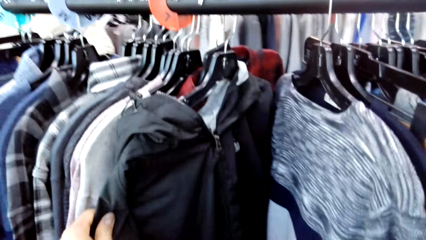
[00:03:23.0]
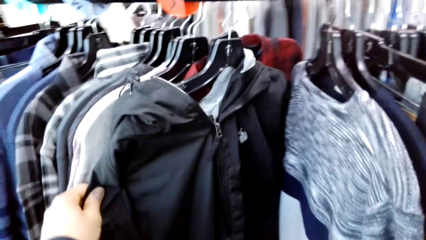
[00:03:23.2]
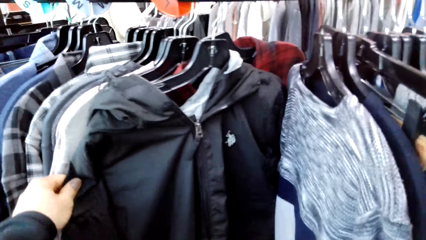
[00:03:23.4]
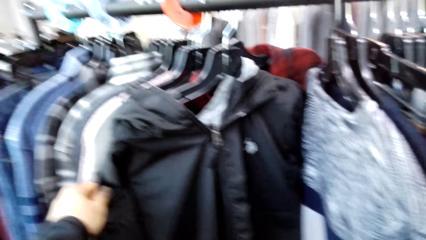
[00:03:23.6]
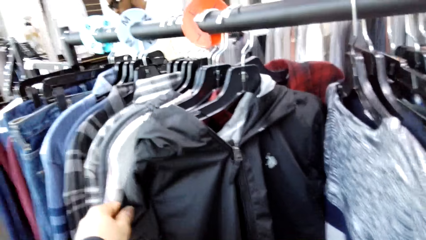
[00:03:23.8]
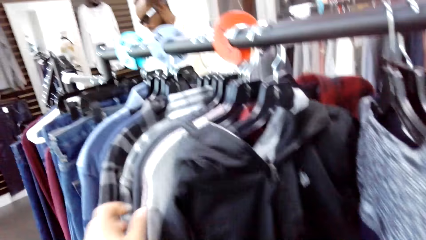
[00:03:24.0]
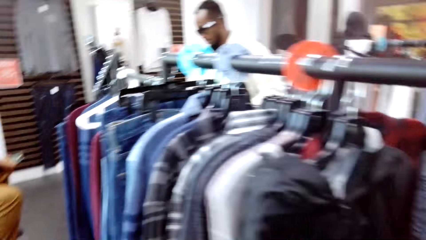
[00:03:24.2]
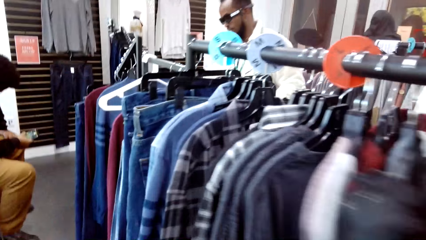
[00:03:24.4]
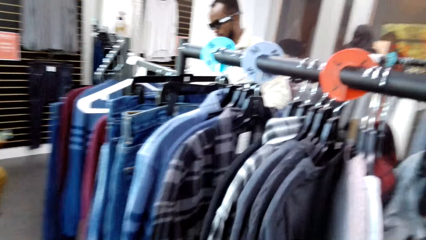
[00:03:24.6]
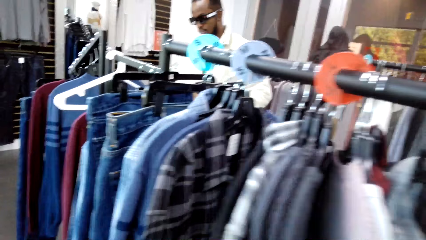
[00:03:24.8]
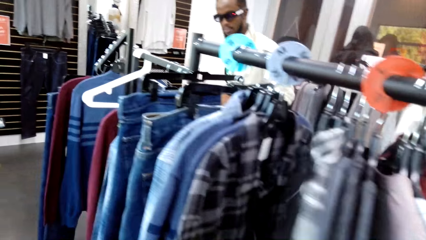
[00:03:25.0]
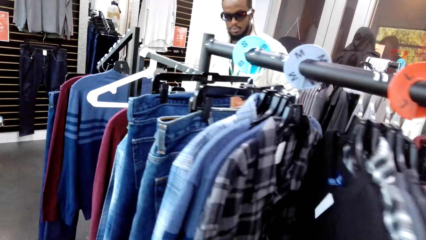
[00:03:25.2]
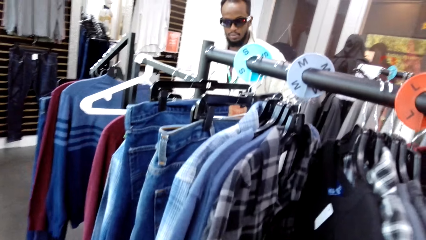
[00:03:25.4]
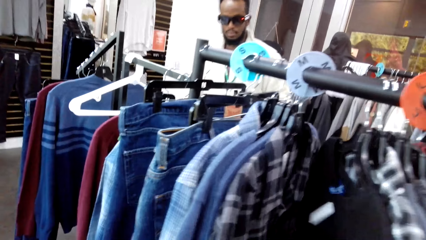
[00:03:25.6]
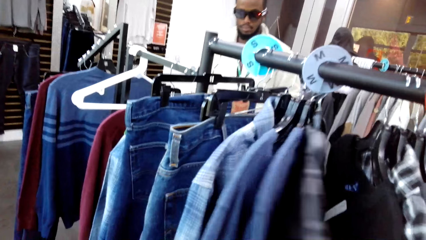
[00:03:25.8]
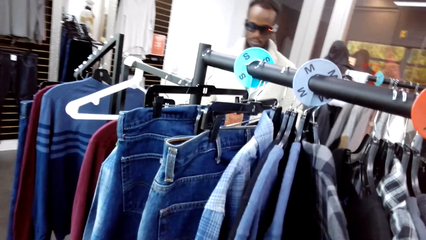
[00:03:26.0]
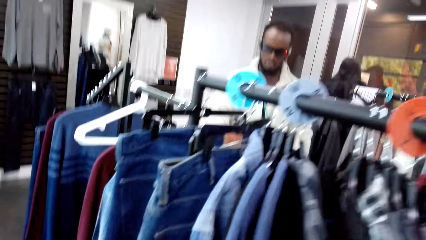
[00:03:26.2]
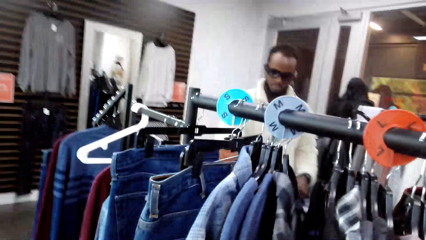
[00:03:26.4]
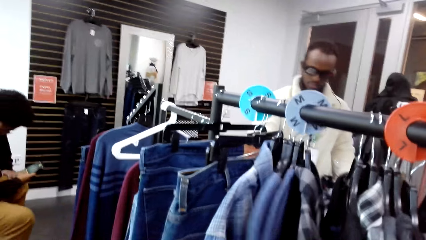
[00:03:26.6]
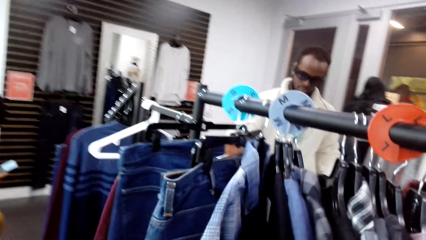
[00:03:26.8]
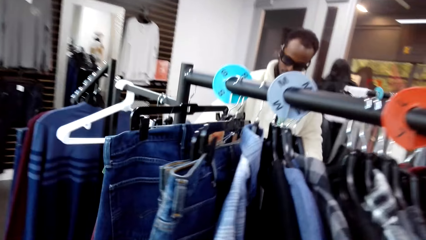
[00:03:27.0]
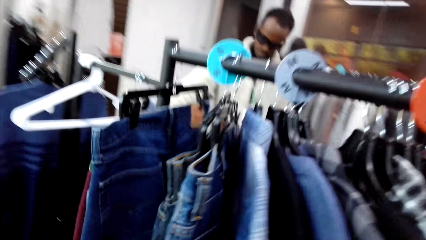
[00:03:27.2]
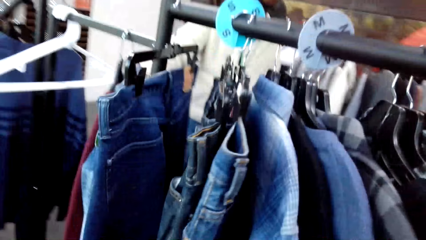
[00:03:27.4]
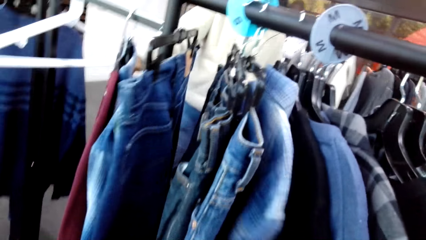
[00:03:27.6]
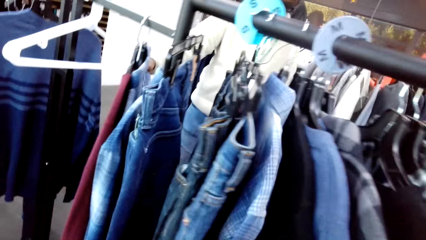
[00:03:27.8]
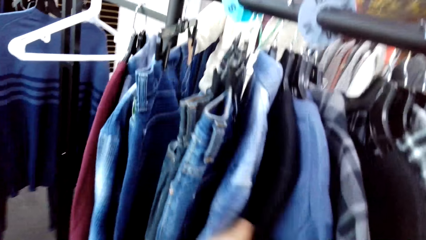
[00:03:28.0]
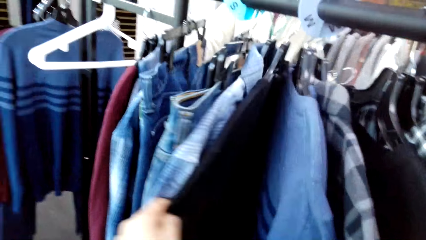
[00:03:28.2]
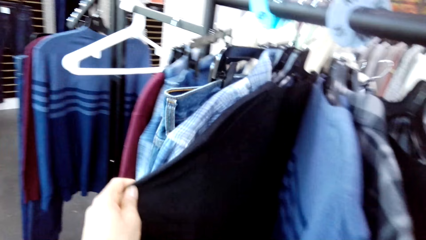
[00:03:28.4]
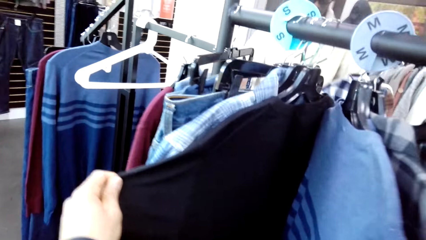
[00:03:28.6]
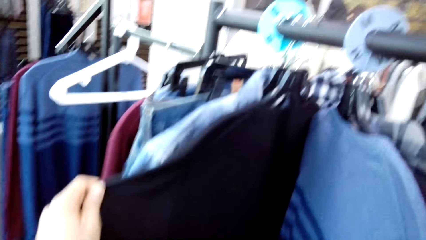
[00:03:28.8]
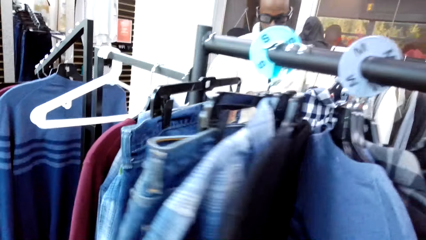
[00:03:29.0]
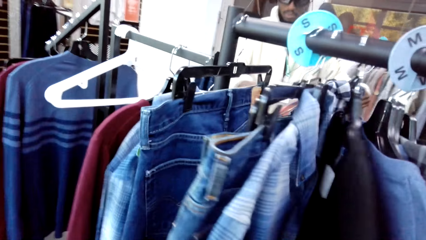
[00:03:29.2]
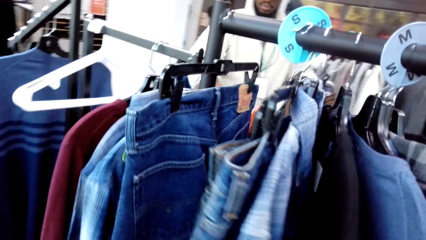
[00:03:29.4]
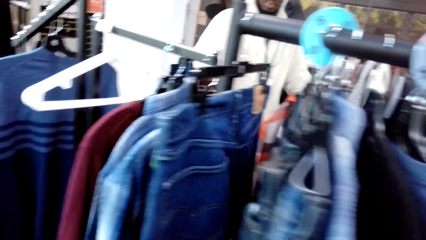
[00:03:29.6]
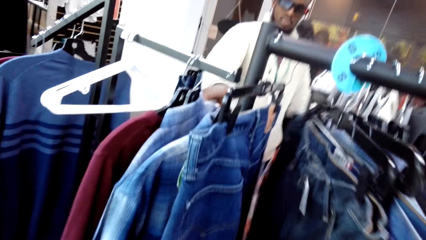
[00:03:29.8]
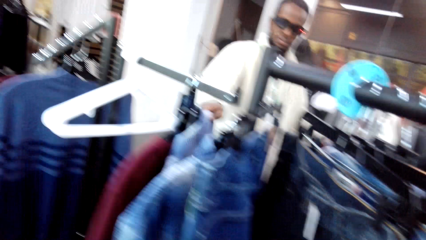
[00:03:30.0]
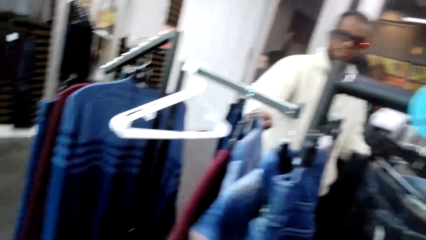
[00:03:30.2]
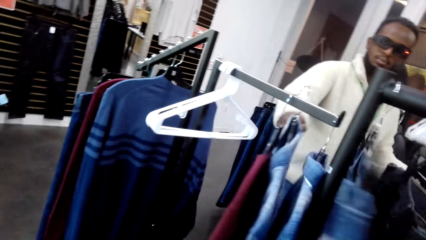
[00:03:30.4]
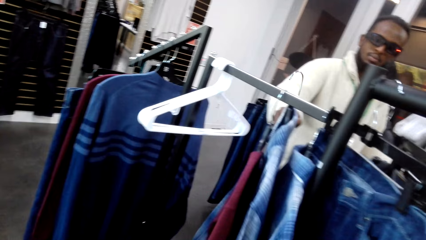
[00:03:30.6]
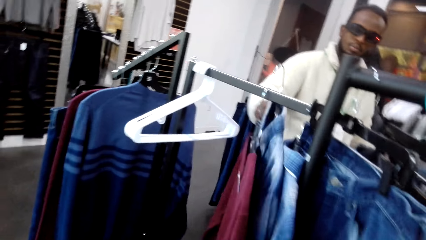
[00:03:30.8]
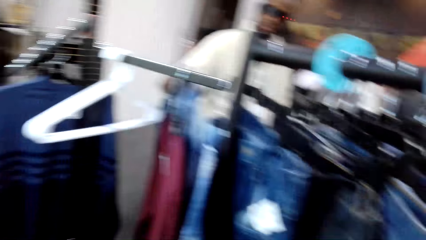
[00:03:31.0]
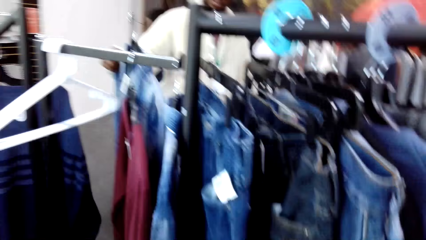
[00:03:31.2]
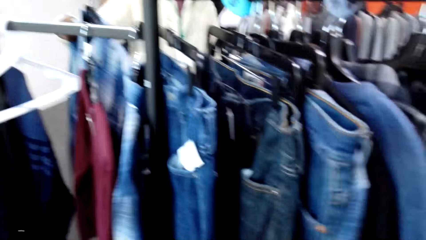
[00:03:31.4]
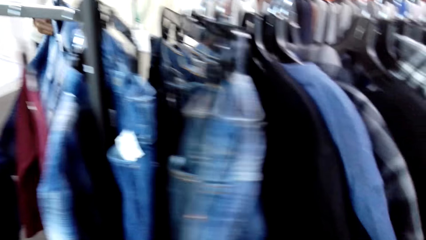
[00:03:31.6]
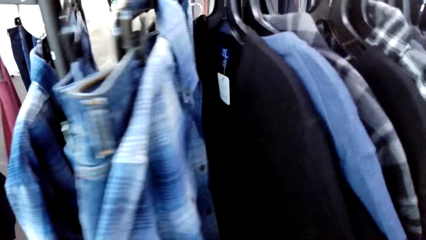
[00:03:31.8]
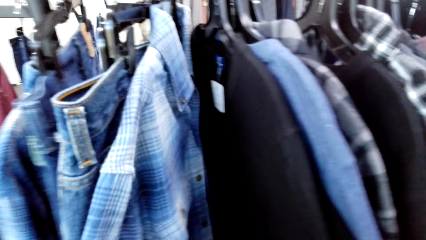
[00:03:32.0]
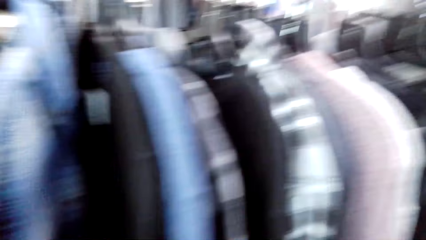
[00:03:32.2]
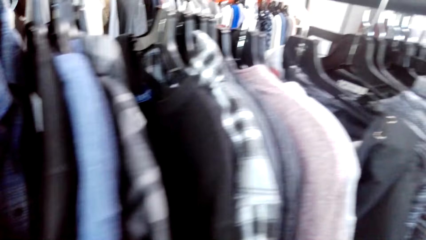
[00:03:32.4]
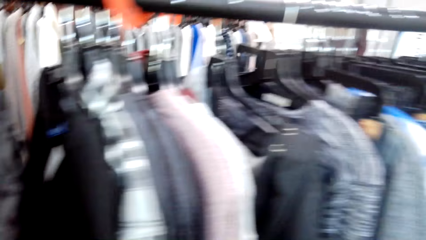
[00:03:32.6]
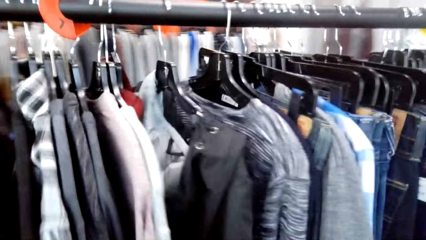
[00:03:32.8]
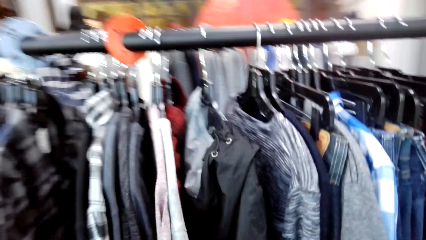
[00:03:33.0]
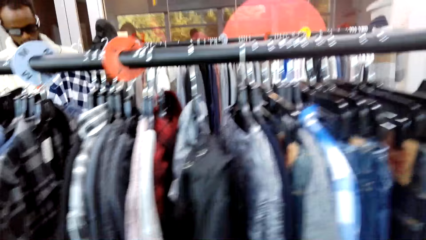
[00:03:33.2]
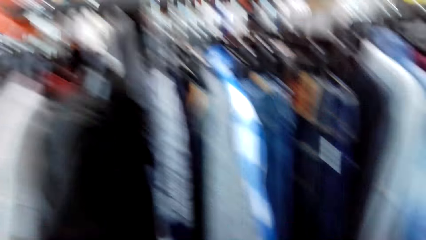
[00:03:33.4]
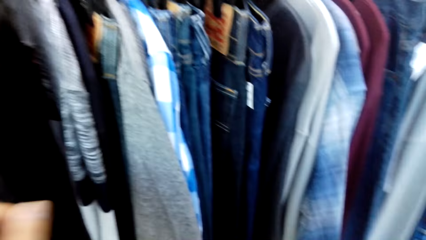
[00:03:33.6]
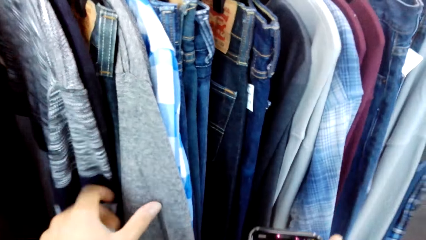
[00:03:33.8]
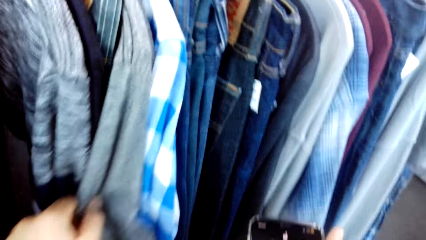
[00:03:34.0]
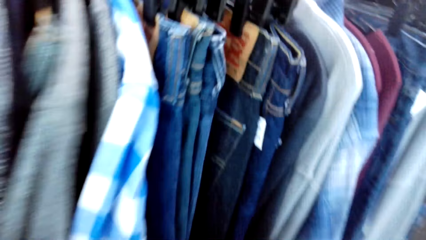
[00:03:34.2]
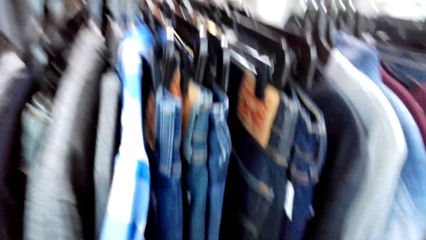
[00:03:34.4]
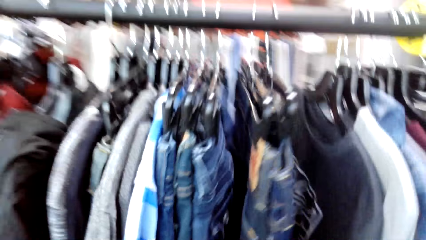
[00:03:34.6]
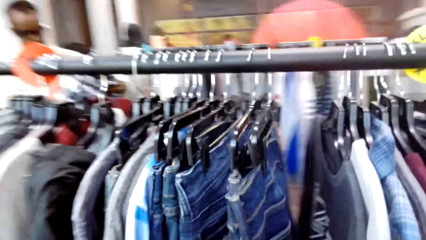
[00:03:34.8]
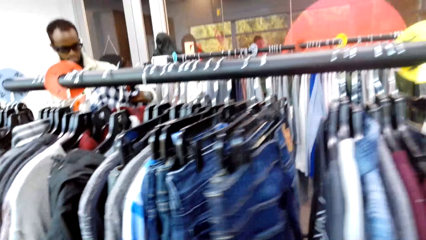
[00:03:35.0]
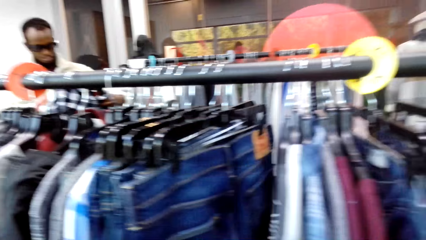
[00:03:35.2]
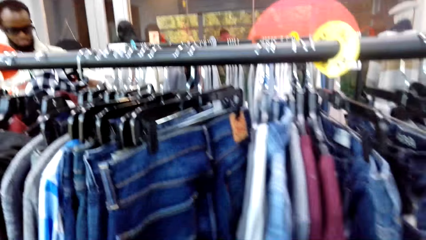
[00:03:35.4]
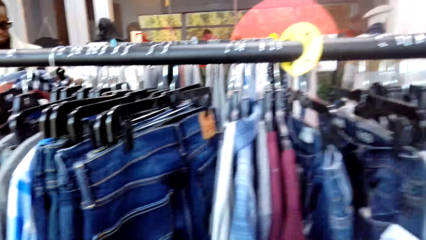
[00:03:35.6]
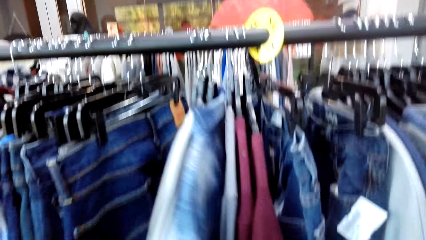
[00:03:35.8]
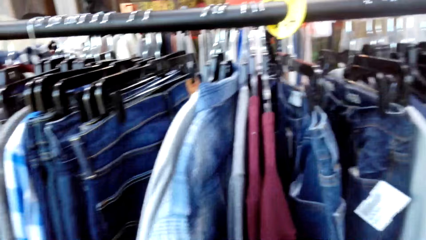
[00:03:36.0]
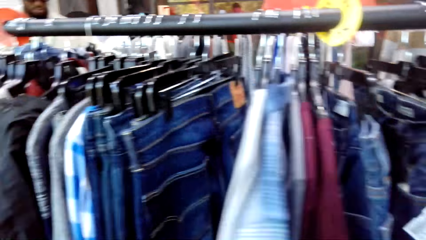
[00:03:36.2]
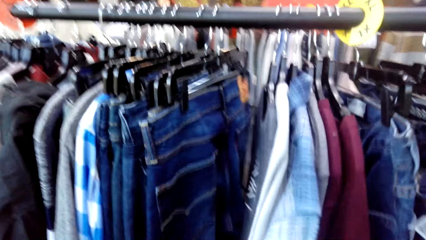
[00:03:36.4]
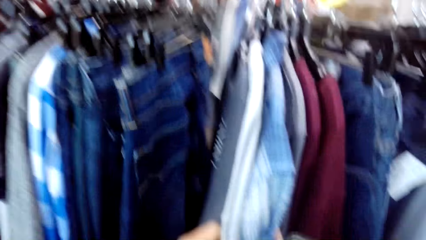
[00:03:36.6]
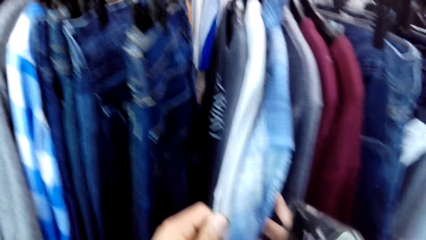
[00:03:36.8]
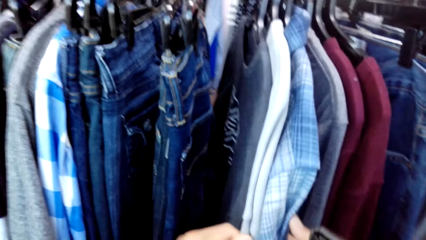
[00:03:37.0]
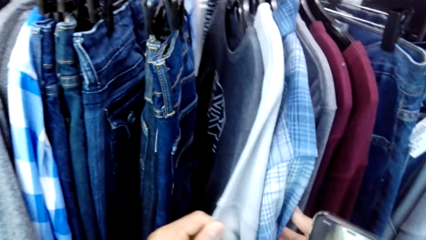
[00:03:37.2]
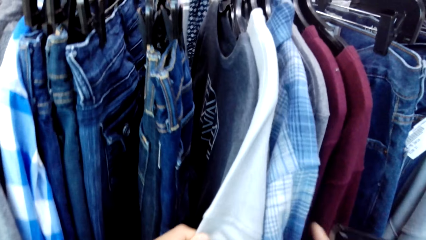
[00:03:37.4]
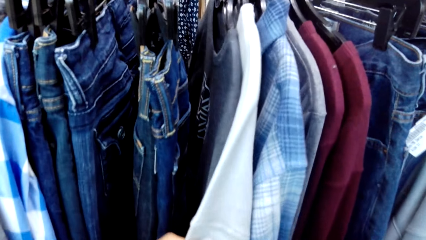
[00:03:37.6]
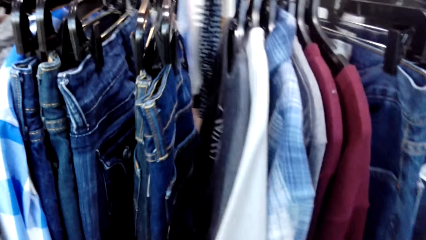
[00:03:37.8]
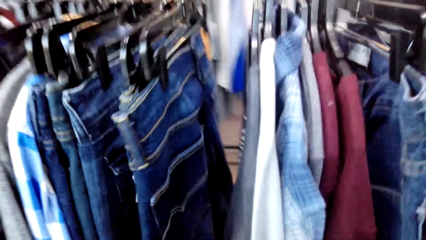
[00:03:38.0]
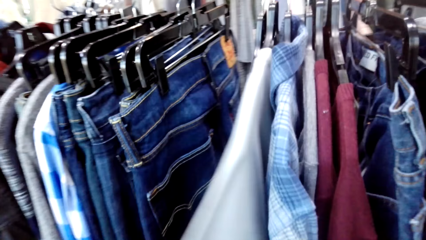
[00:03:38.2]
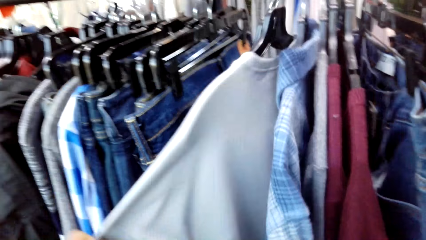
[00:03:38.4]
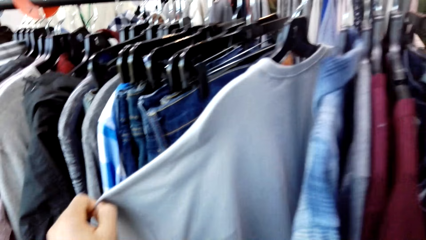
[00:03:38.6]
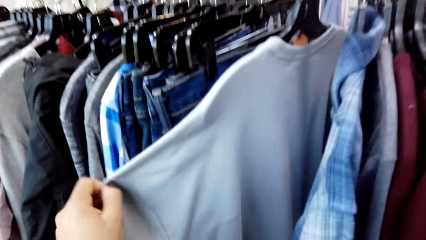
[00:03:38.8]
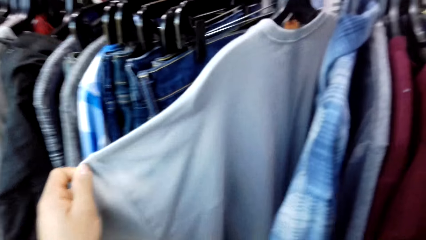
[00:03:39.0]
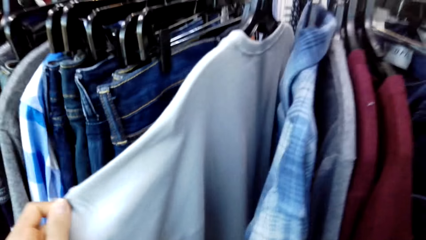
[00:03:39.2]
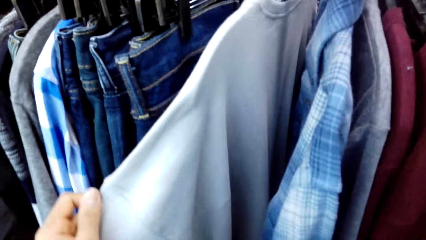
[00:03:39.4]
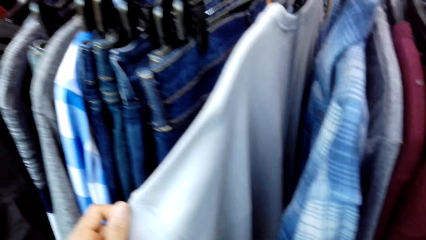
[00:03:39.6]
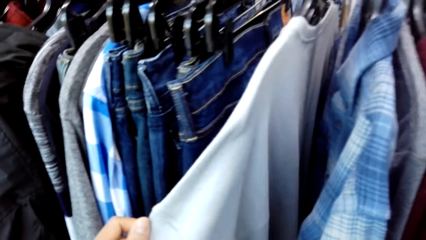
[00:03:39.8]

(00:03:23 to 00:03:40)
The camera wearer holds the clothes on the rack. They inspect a cloth with both hands. A person holds a cloth on the rack. The camera wearer holds the clothes on the rack. The person picks a cloth from the rack. The camera wearer holds the cloth on the rack with both hands. They look at the cloth.
